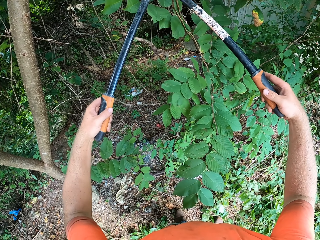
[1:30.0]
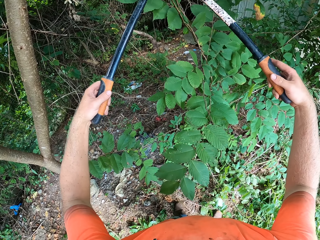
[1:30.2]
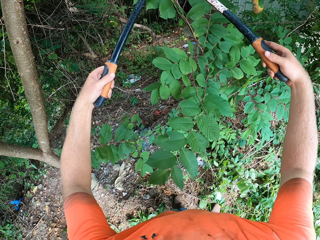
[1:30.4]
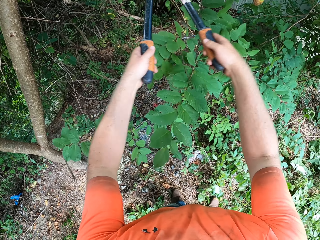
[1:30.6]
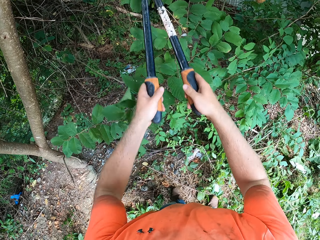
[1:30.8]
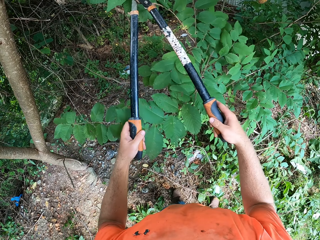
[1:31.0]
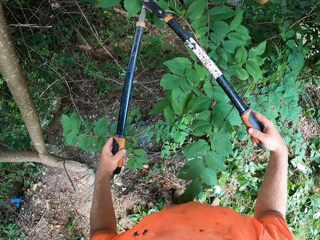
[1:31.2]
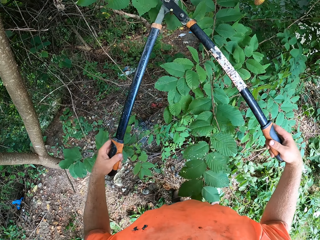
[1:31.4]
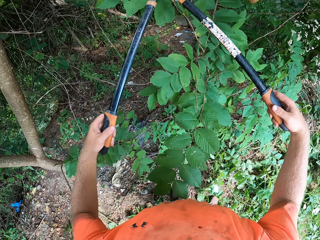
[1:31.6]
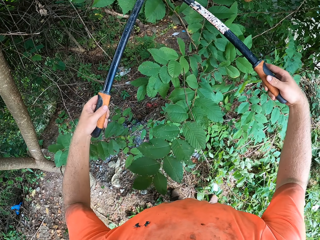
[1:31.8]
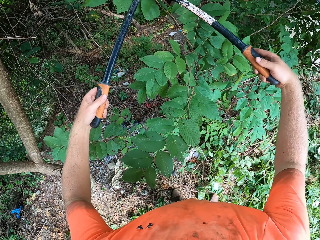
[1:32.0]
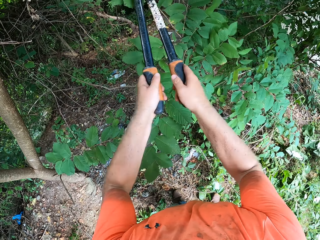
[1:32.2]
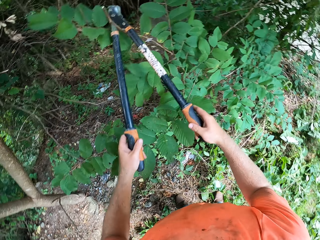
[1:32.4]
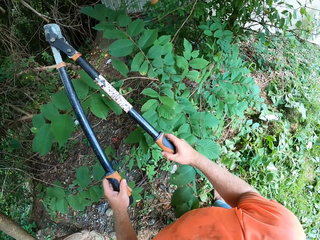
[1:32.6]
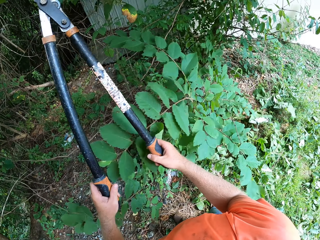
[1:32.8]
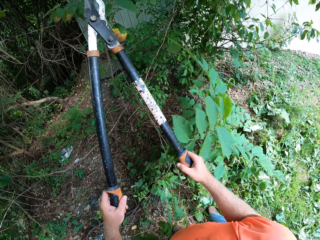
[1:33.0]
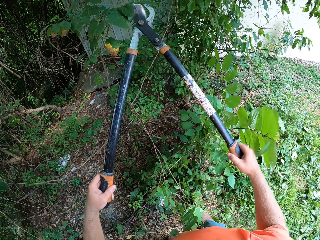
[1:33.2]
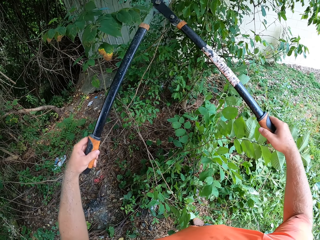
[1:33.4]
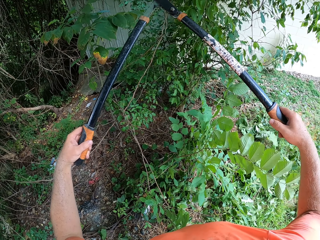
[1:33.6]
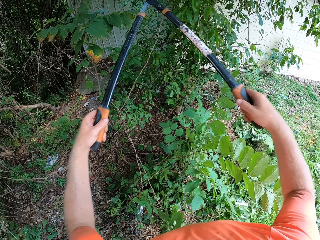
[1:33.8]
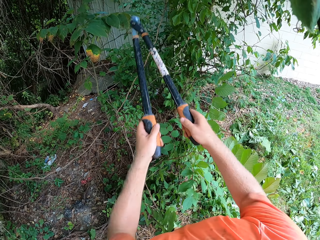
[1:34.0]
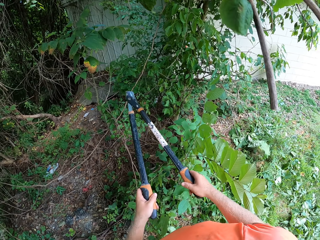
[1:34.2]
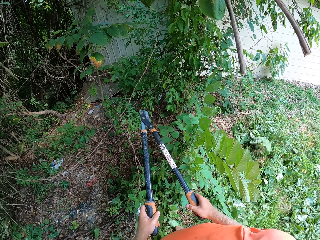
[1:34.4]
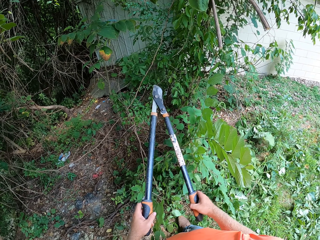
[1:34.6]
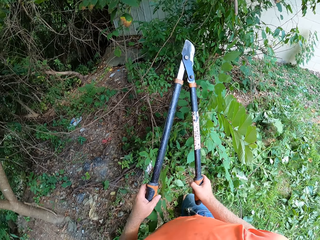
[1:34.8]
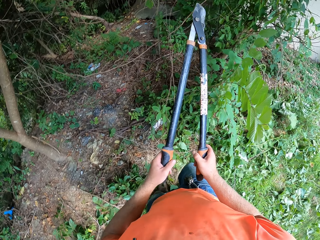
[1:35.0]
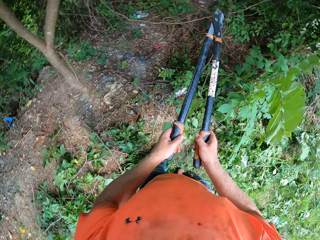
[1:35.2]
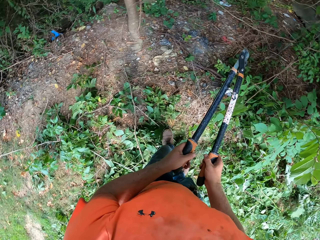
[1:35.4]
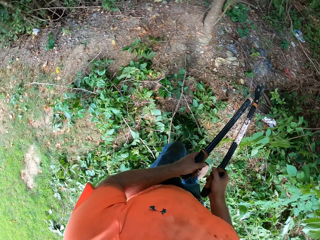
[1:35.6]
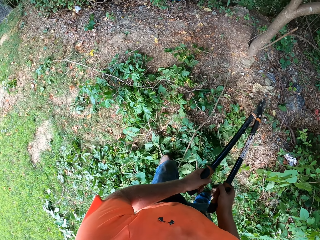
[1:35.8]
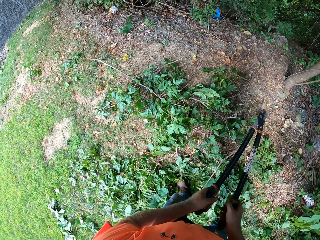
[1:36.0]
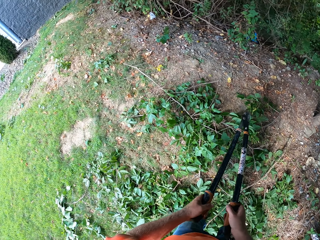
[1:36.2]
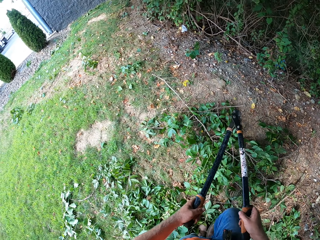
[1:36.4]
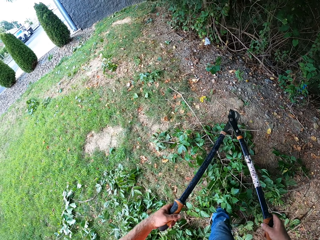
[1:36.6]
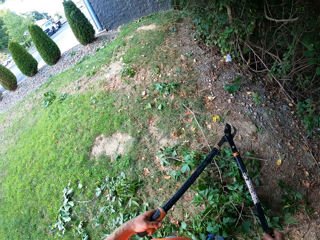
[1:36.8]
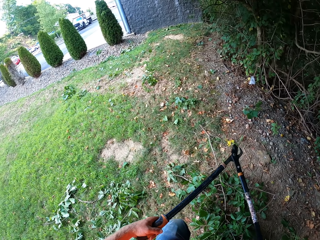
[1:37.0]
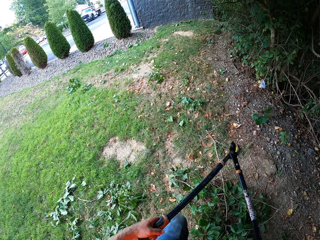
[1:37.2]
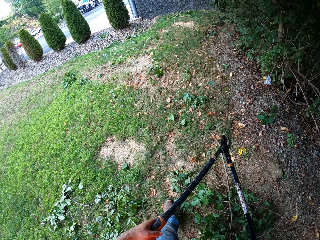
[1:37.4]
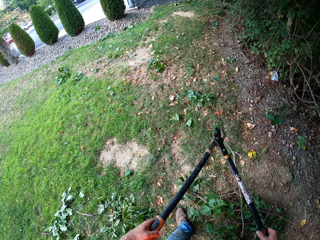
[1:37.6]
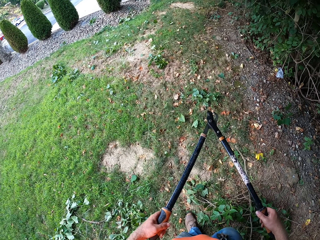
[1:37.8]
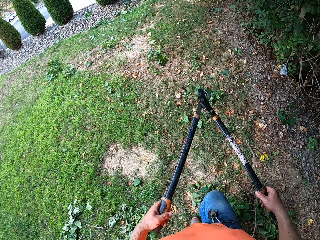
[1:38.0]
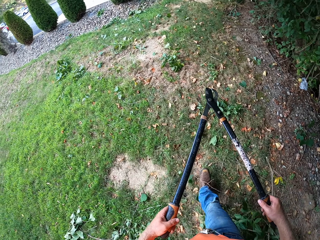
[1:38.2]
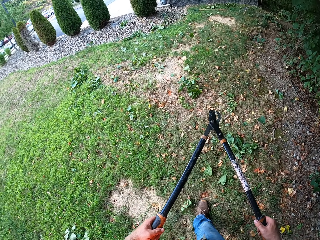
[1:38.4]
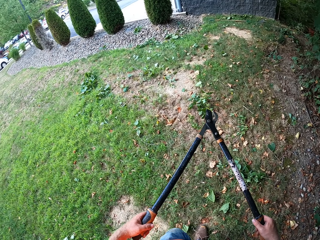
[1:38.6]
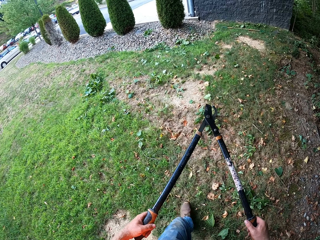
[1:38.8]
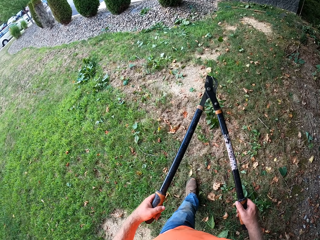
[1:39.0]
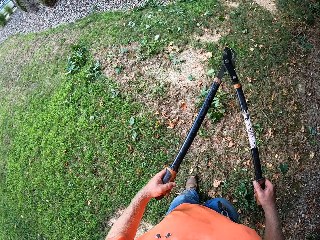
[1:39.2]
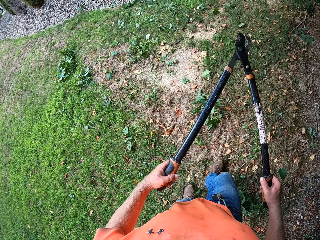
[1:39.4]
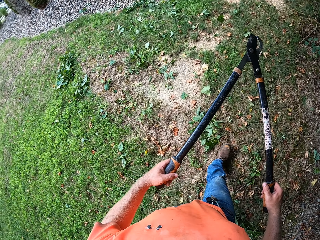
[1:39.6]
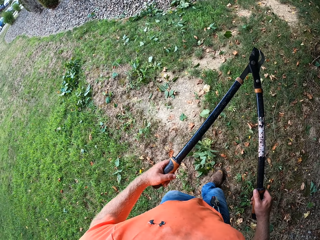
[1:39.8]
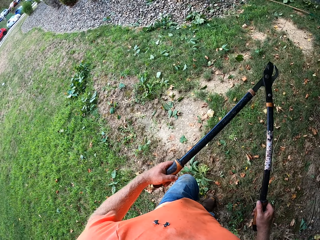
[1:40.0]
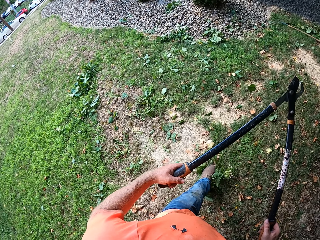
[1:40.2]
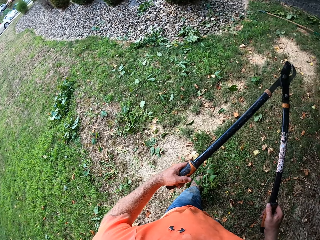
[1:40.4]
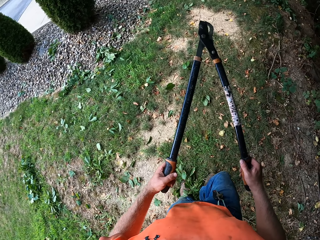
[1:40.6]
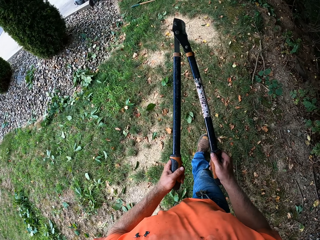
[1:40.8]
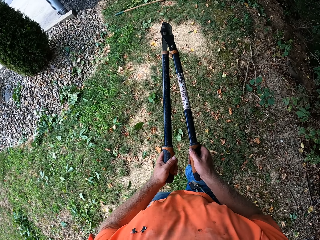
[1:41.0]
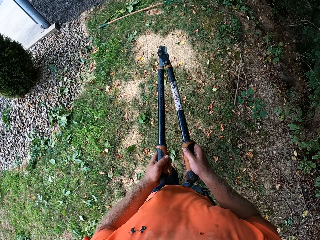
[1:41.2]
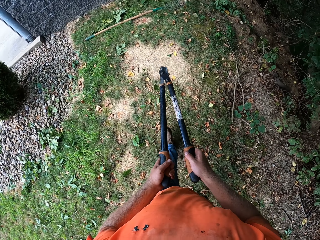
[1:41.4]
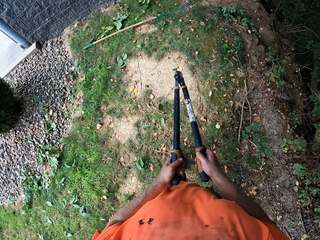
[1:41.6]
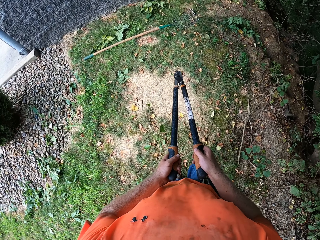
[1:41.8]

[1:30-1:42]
The camera wearer walks around.

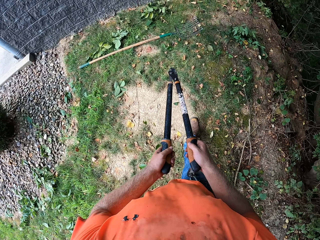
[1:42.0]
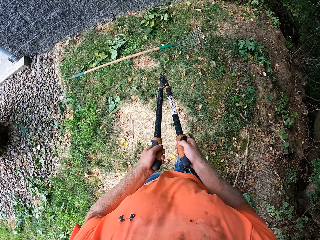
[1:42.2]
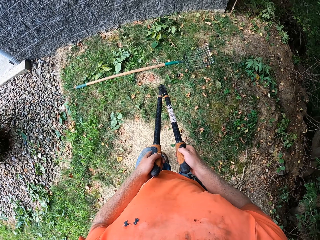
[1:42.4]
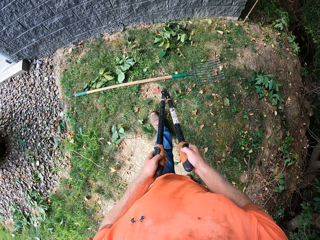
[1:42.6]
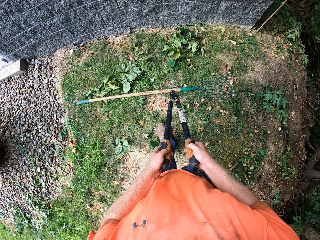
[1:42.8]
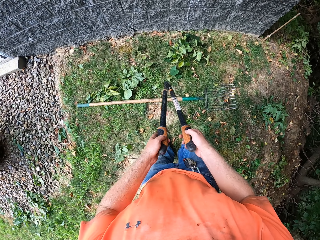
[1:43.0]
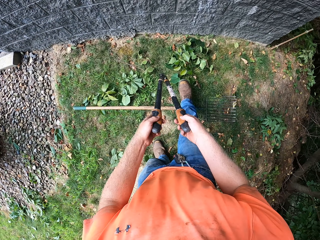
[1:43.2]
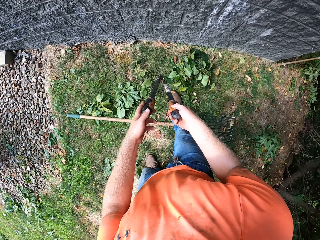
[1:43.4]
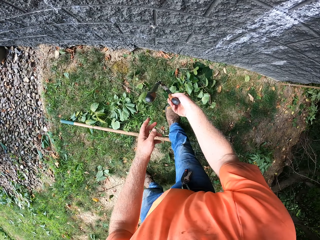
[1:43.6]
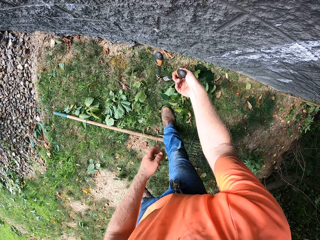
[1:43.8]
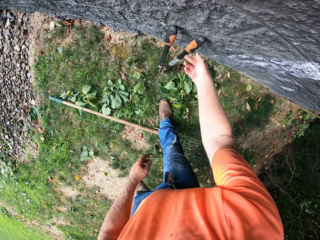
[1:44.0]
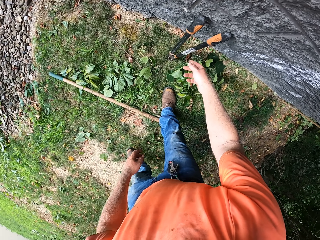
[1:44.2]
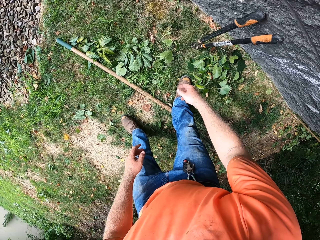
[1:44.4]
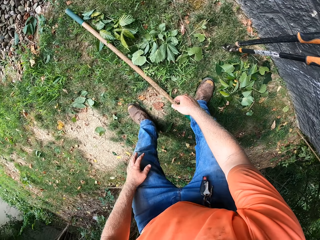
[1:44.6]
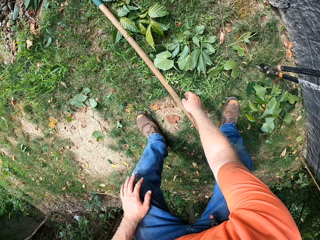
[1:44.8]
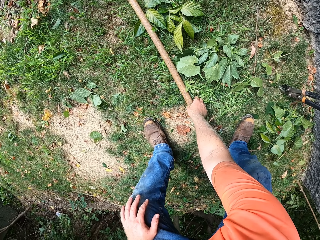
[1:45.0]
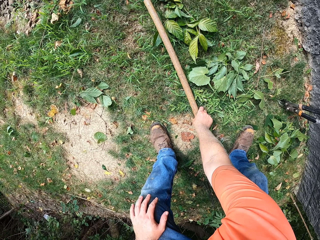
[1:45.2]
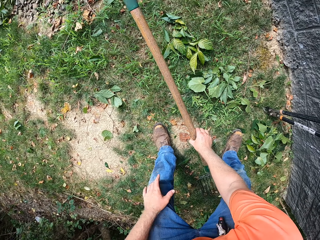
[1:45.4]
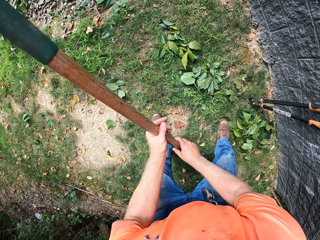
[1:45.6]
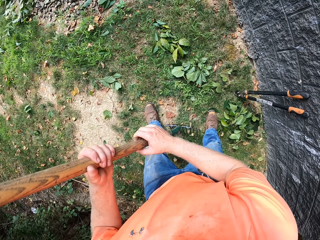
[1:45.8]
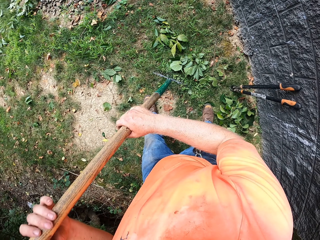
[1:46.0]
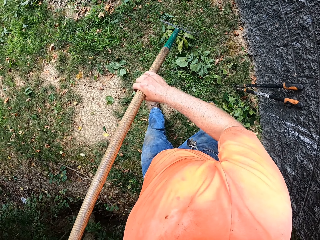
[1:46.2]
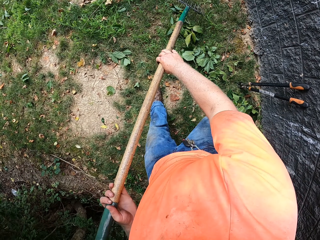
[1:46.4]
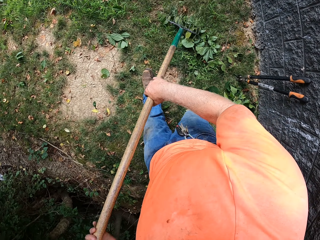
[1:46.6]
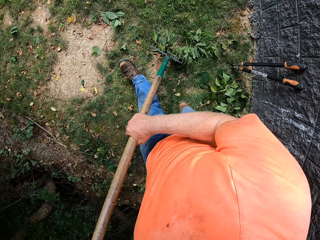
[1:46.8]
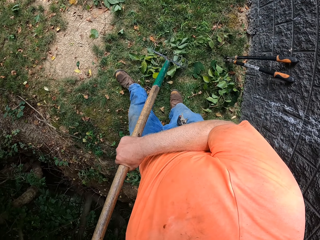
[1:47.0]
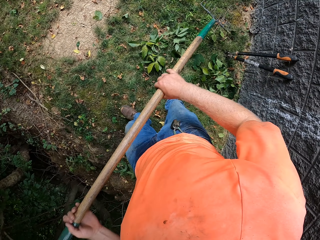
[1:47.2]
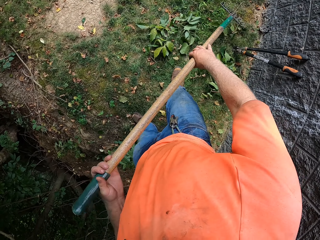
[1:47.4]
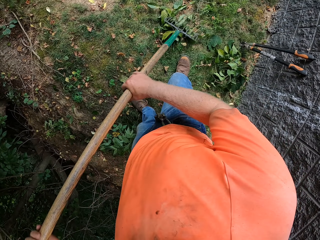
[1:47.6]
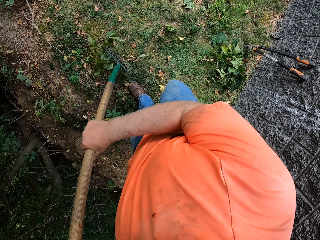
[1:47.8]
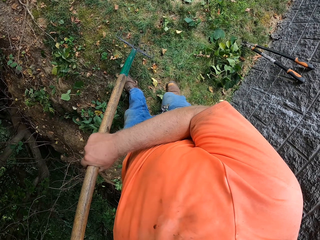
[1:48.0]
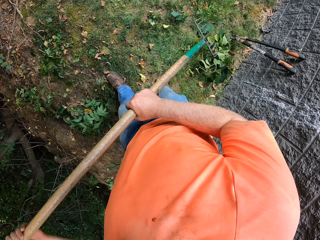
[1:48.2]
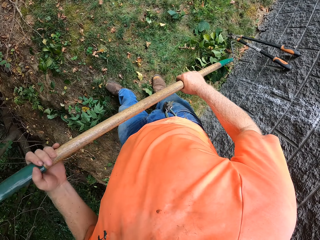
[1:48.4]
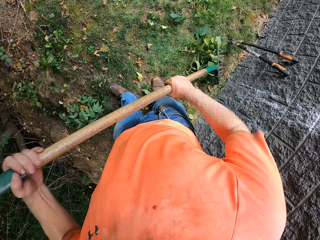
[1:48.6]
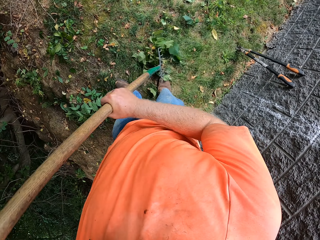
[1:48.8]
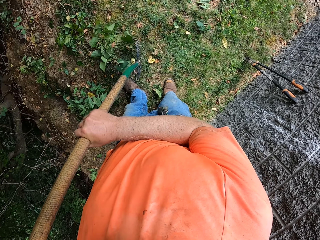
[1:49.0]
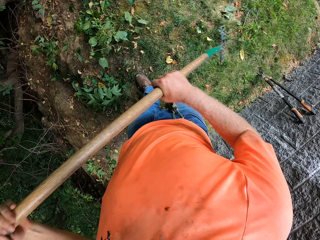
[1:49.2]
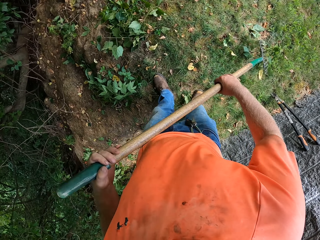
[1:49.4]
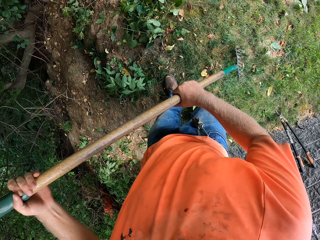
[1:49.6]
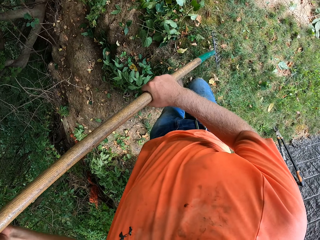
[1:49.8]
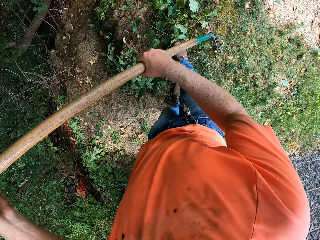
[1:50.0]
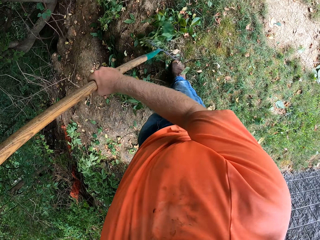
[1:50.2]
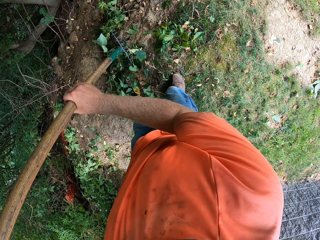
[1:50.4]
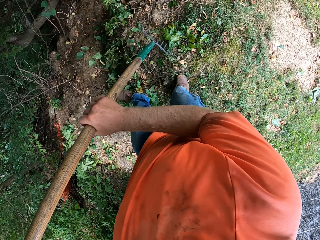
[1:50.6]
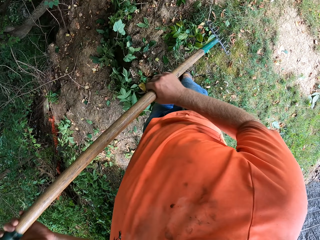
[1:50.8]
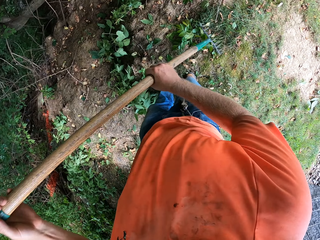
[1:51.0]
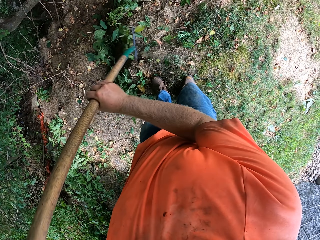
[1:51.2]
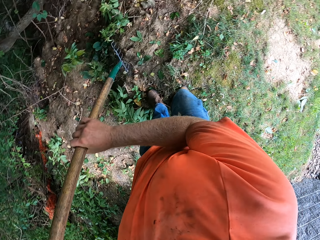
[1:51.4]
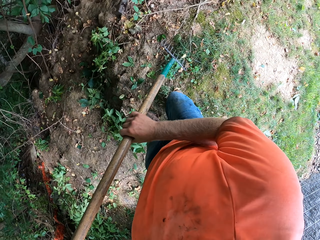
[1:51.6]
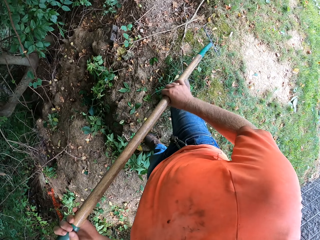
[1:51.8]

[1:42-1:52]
The camera wearer places the anvil lopper by the wall with his hands. He picks up a rake from the ground with his right hand. He holds the rake with his hands. He gathers the twigs or leaves on the ground with the rake in his hands.
